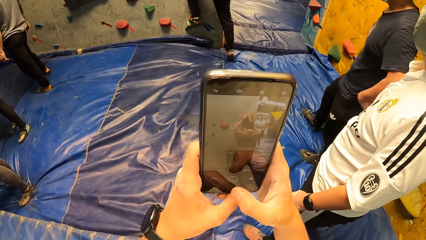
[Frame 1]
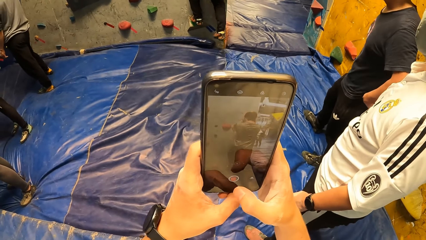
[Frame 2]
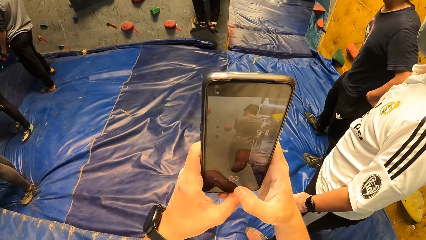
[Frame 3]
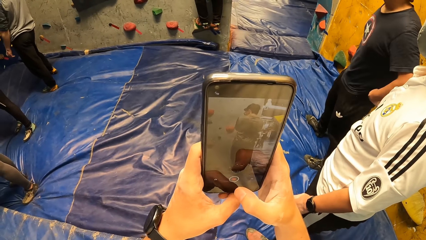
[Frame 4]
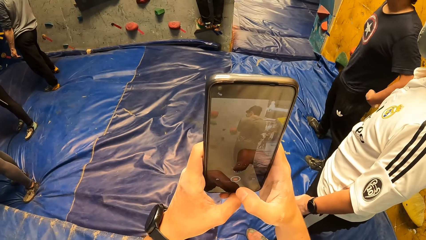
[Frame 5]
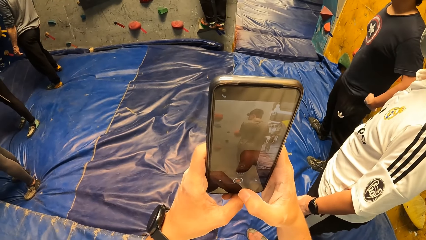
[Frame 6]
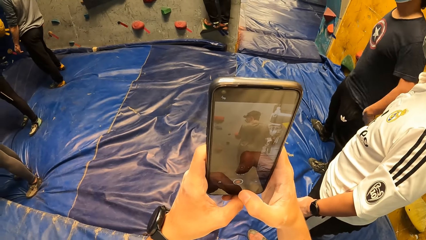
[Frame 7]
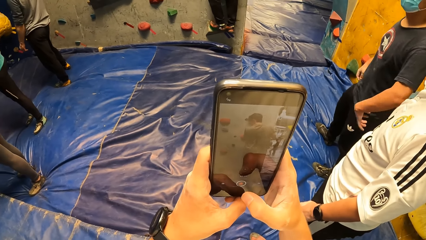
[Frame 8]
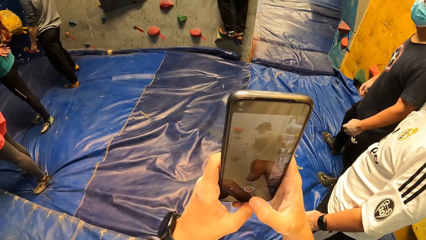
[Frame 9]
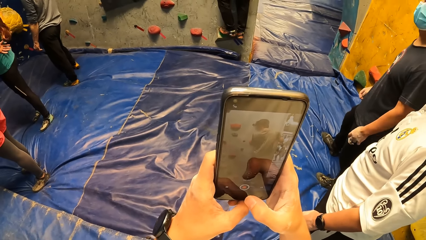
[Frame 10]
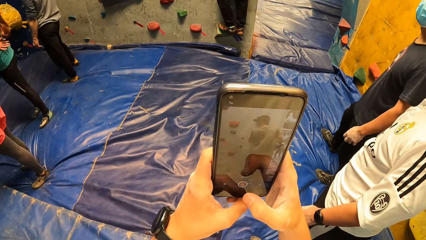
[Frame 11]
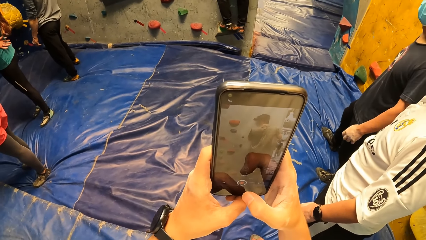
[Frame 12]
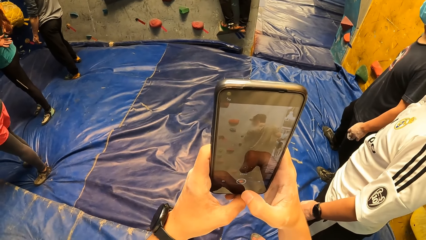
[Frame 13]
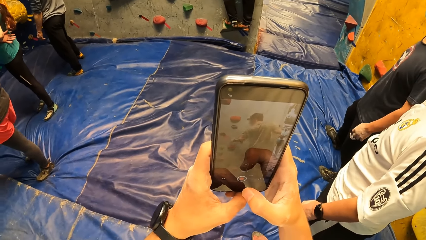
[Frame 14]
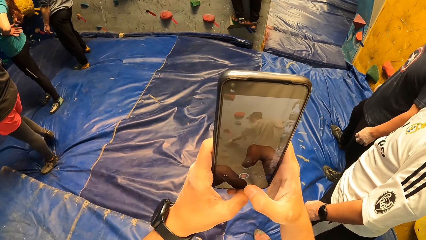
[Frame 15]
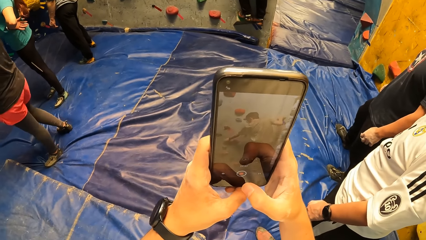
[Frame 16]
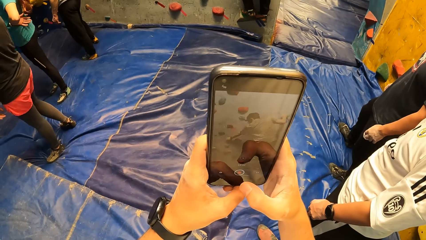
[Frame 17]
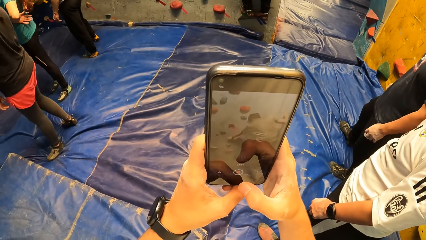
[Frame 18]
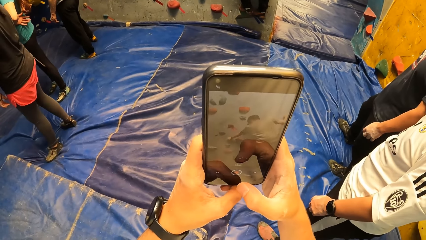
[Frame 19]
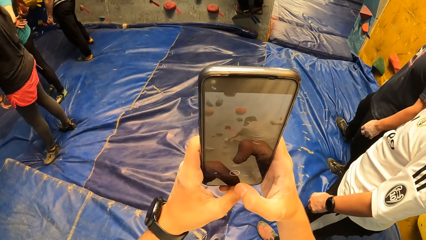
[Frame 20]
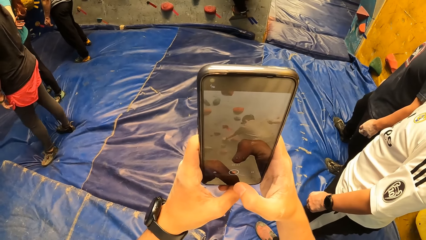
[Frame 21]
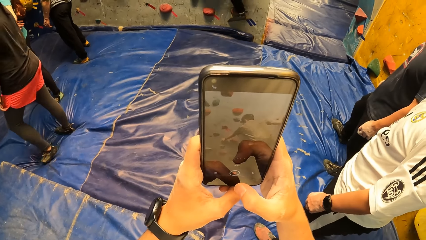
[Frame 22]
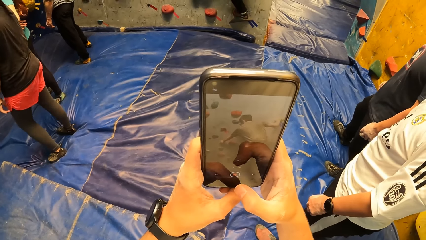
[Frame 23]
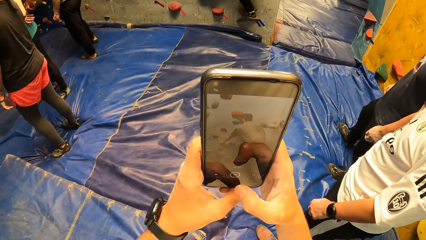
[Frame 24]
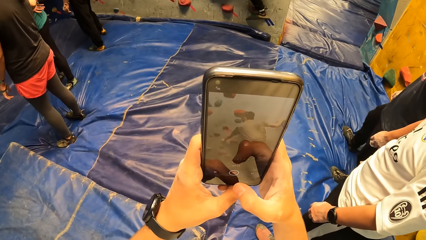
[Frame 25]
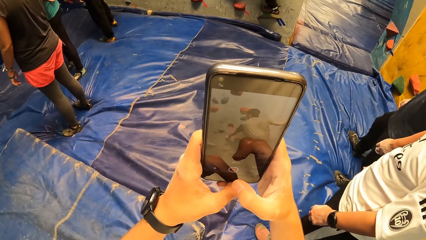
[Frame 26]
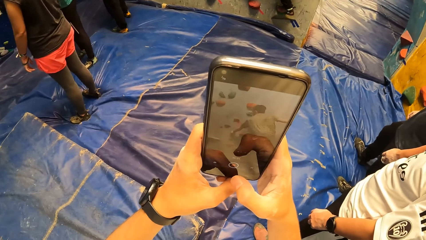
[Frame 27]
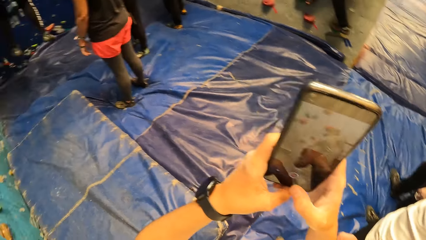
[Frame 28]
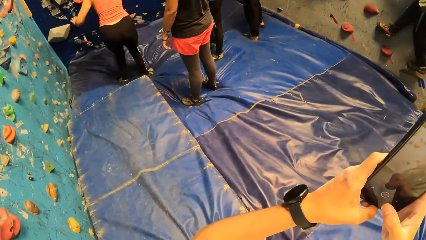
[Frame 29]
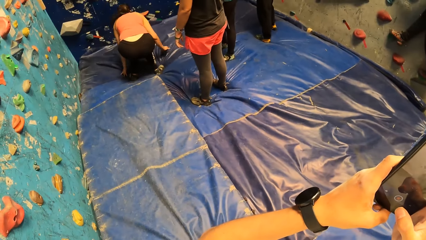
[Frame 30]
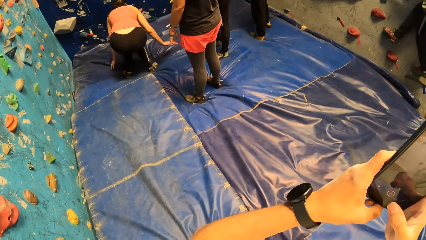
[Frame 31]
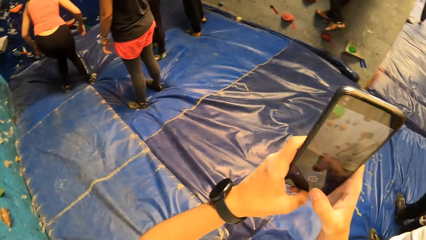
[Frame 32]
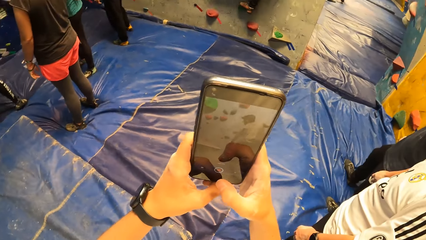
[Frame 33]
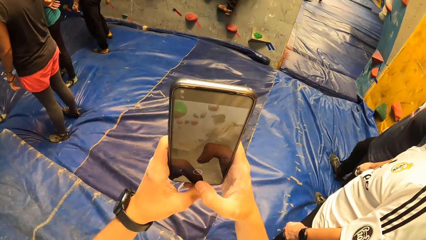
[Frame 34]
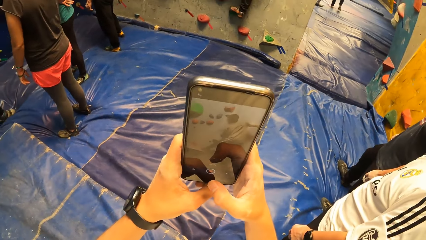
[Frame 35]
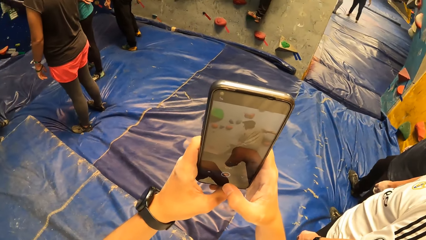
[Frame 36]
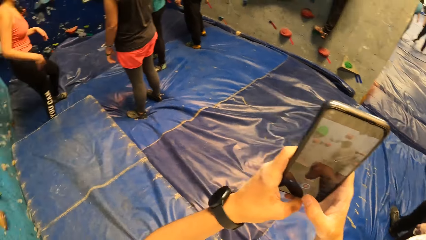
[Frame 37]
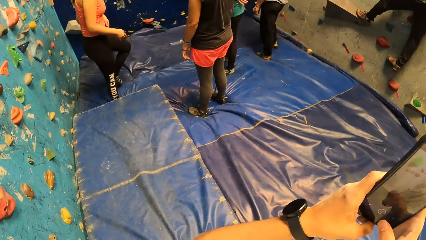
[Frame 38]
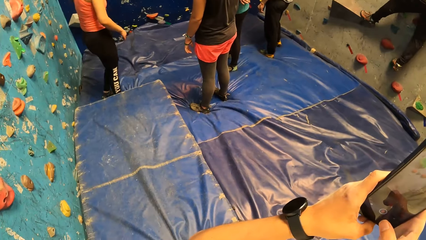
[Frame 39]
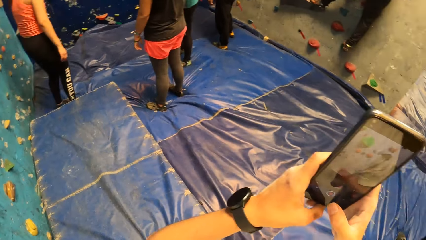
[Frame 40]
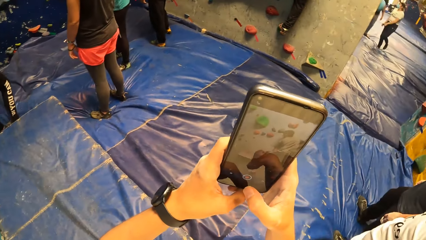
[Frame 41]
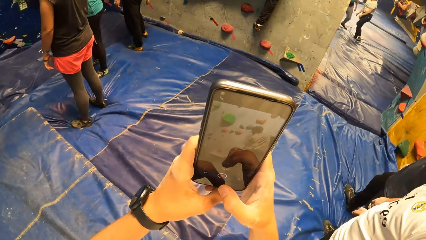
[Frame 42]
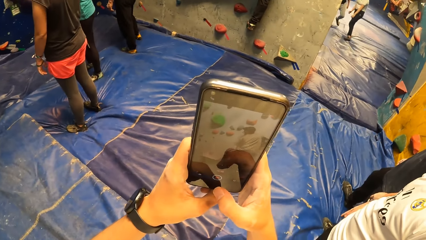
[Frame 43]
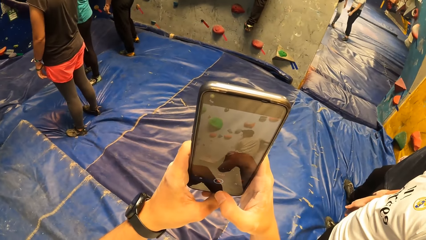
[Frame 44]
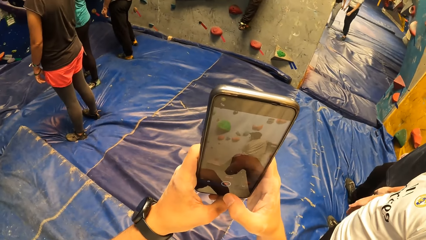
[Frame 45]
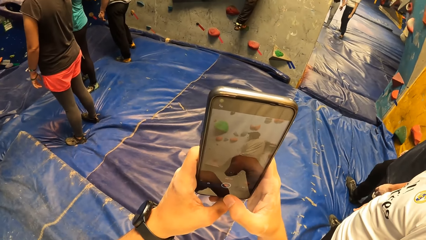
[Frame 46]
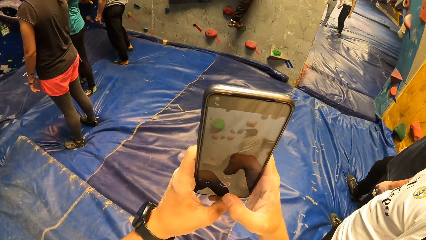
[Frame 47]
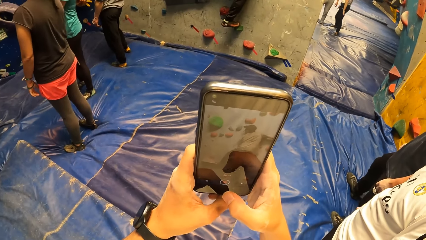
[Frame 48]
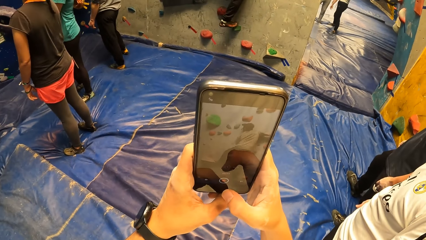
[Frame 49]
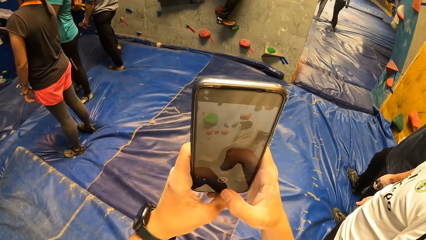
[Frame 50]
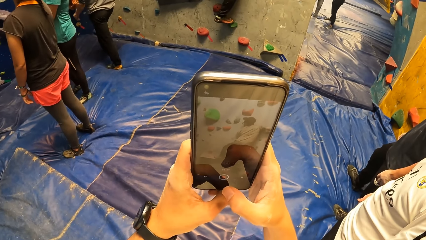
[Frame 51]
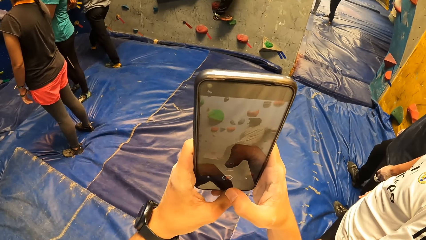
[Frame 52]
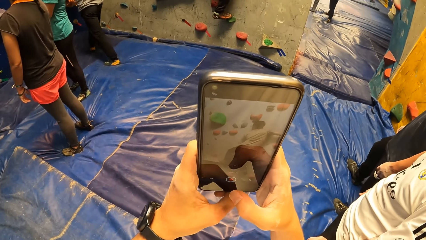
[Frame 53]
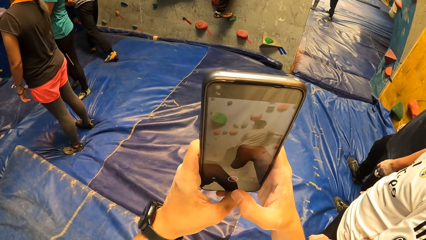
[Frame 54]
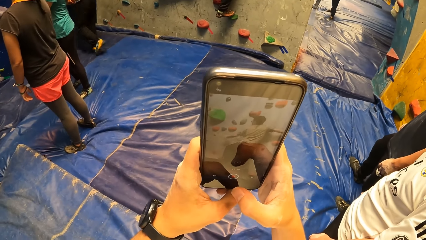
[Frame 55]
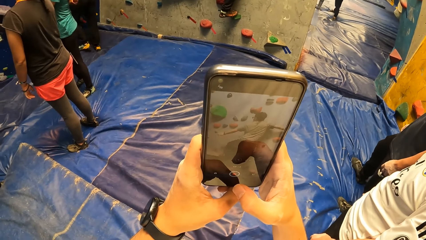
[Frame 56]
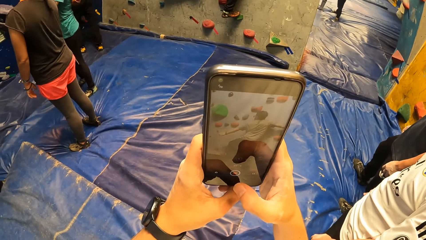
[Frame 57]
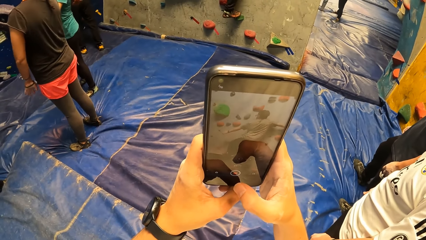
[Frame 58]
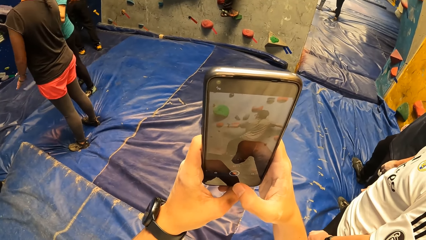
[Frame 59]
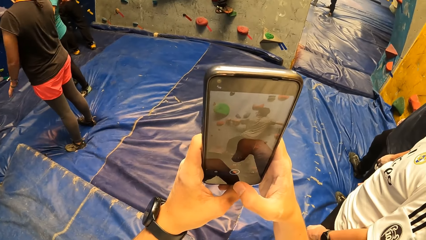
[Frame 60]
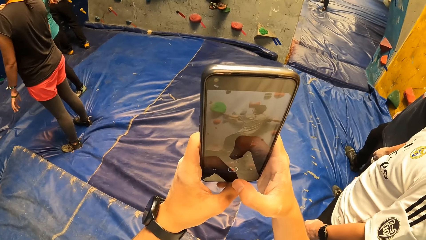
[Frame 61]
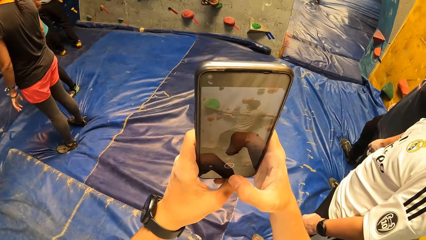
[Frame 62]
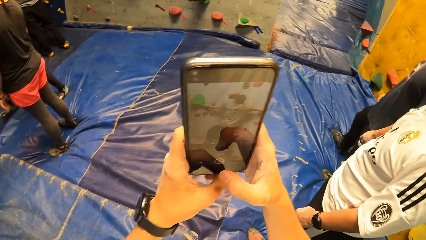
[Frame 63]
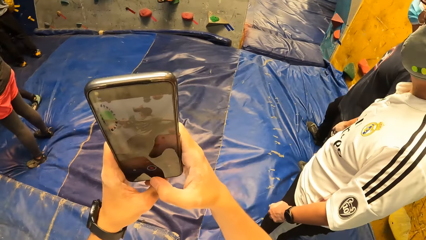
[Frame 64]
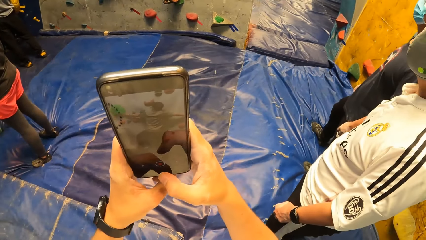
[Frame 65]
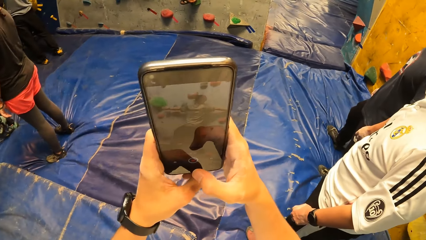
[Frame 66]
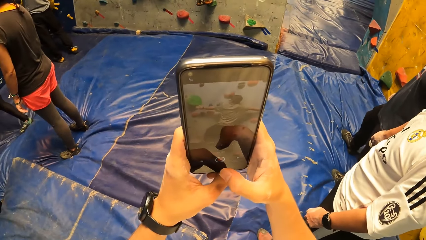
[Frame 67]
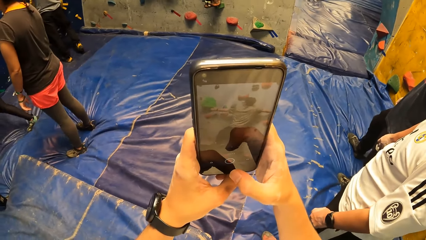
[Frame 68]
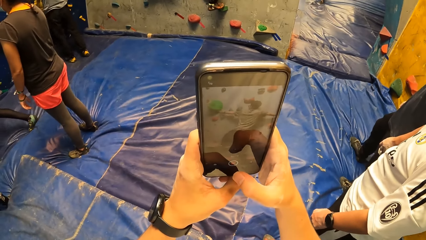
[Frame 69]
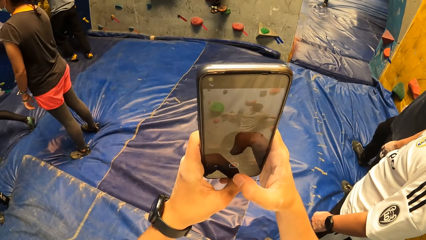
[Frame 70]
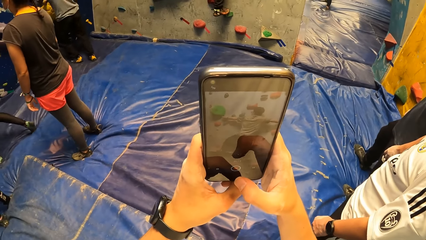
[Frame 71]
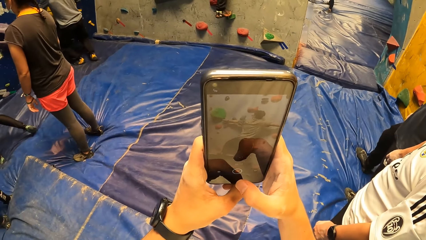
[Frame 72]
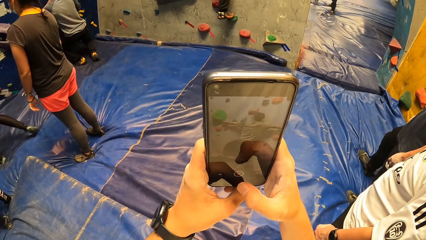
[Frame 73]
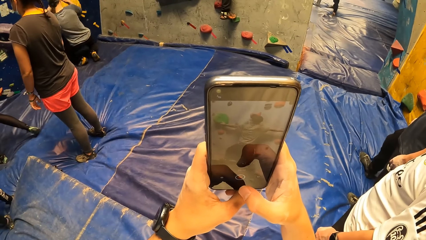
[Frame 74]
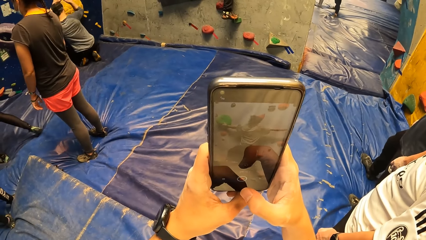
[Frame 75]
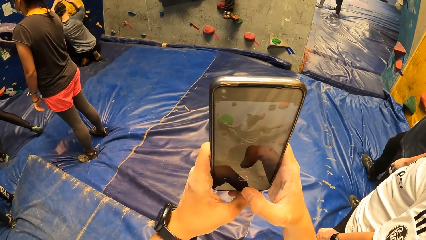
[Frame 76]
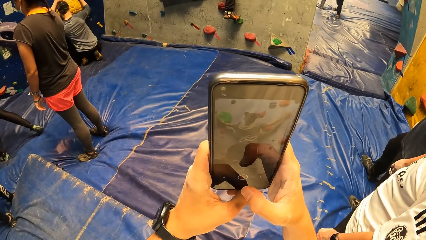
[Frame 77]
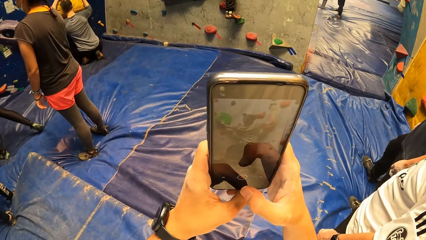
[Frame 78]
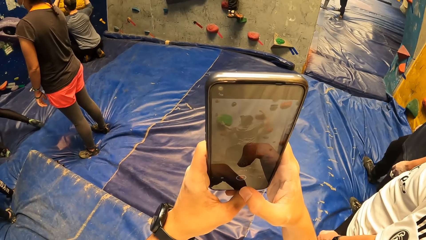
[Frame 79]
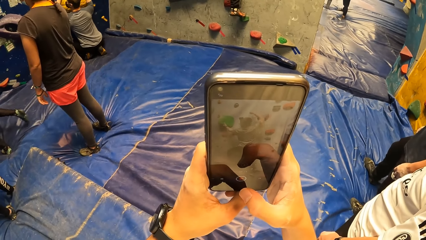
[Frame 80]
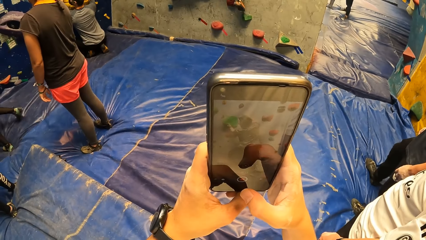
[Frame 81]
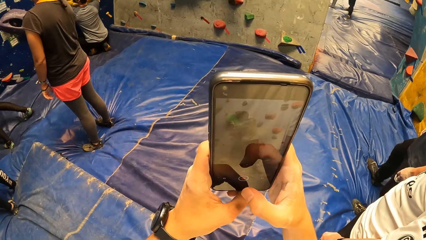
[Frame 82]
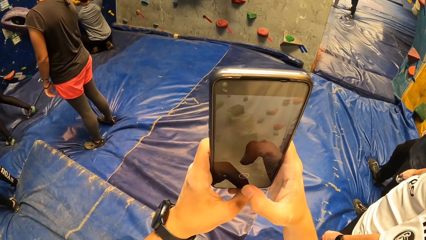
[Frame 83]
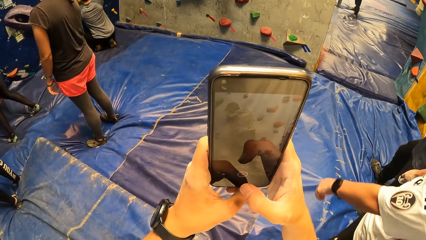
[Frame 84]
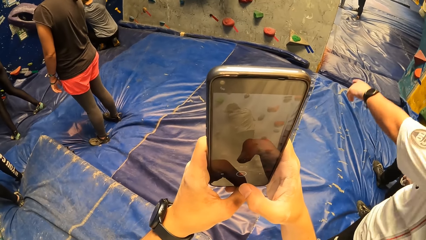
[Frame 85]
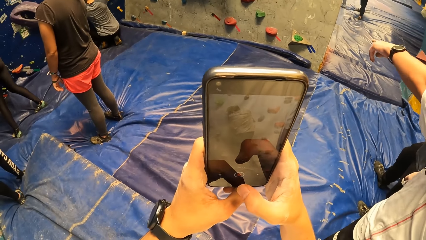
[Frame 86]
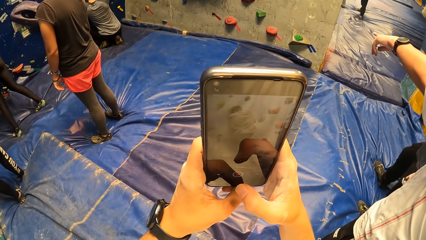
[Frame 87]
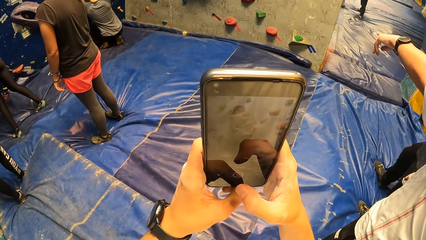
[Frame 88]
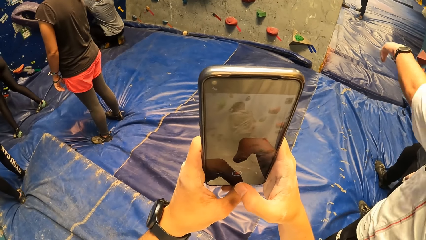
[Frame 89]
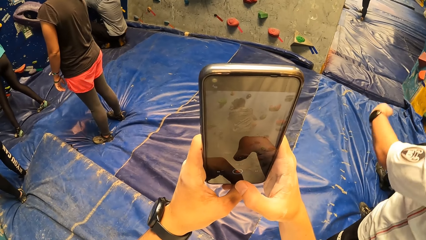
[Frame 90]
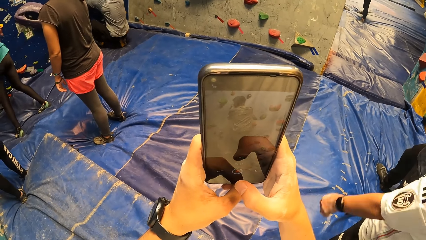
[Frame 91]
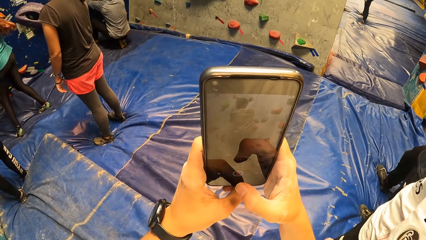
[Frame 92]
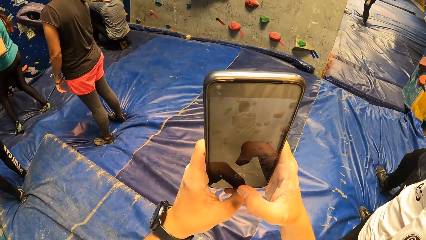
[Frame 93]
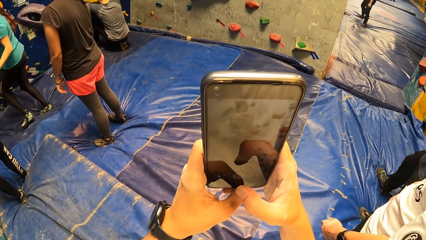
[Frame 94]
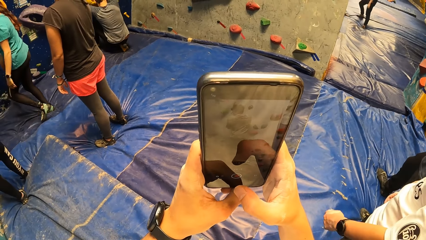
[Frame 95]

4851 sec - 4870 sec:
A woman jumps from the bouldering wall. A man points at the wall with his left hand.
